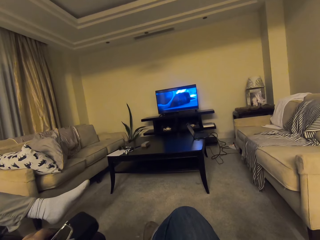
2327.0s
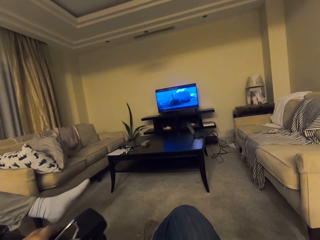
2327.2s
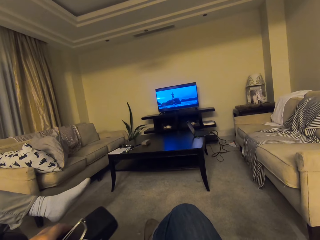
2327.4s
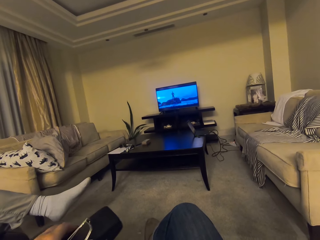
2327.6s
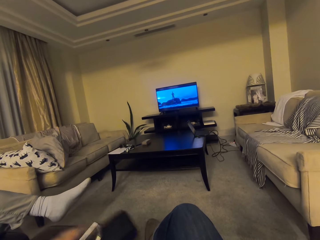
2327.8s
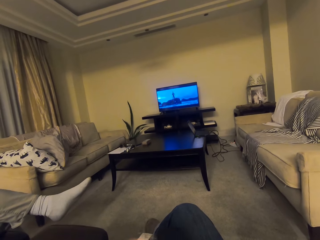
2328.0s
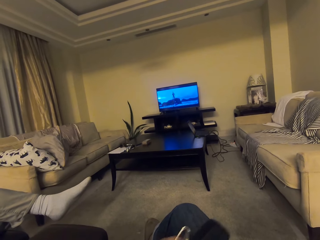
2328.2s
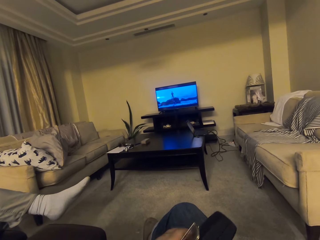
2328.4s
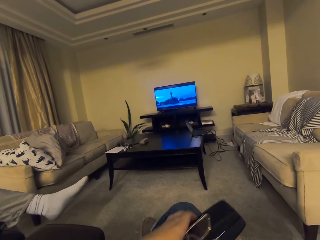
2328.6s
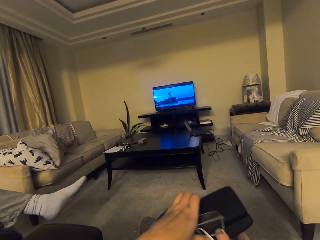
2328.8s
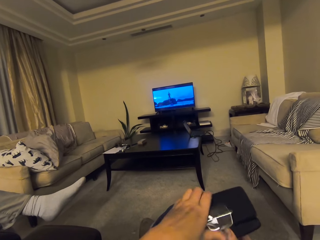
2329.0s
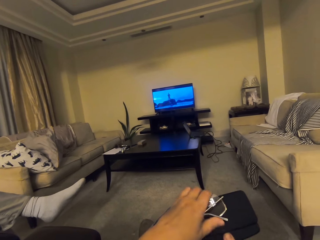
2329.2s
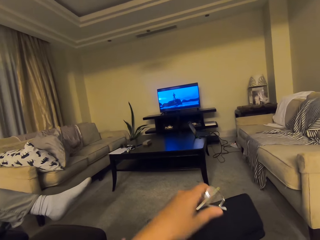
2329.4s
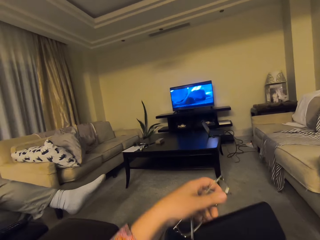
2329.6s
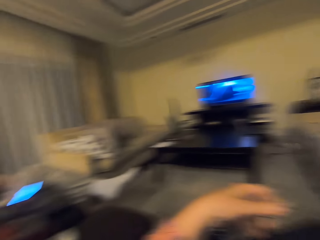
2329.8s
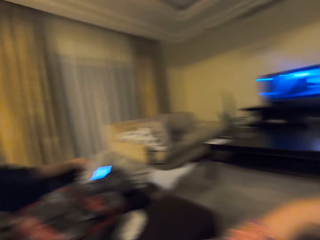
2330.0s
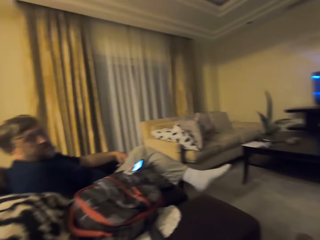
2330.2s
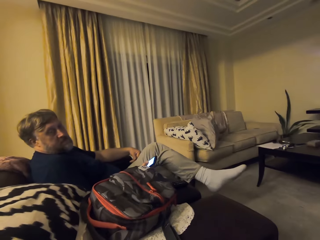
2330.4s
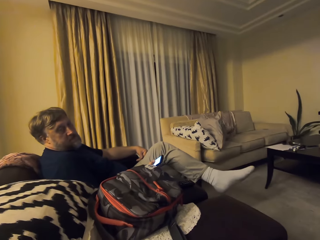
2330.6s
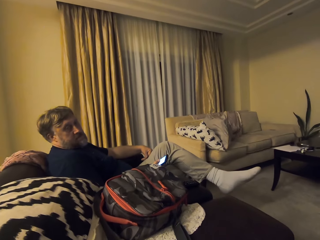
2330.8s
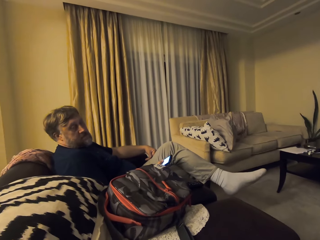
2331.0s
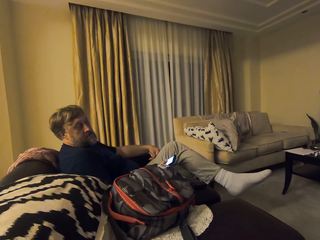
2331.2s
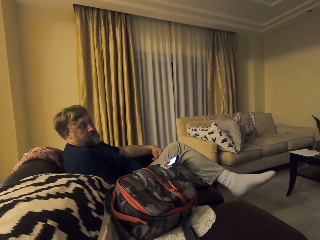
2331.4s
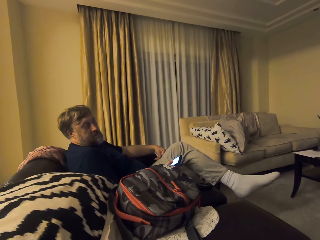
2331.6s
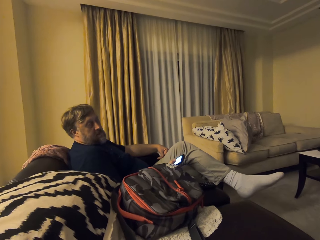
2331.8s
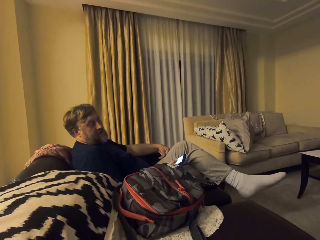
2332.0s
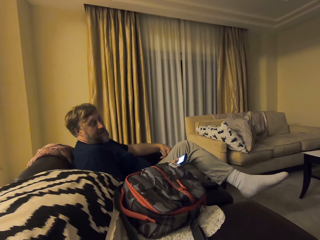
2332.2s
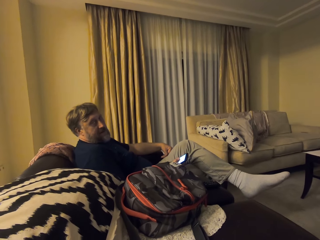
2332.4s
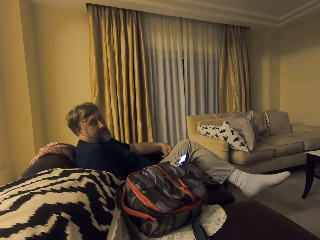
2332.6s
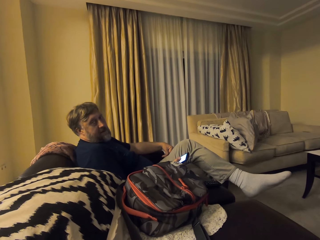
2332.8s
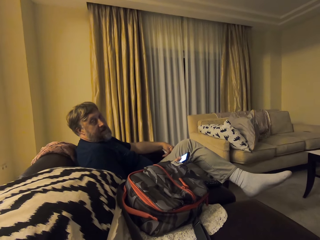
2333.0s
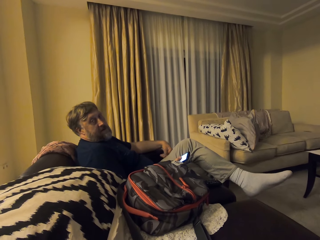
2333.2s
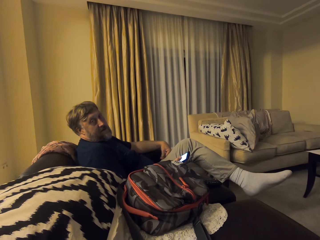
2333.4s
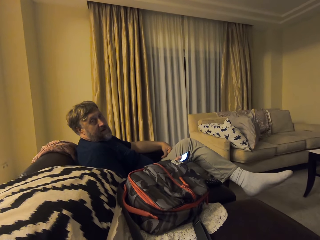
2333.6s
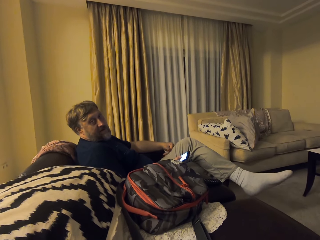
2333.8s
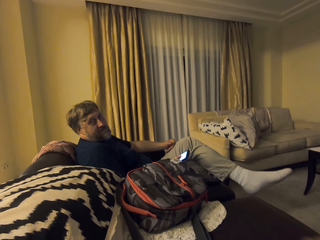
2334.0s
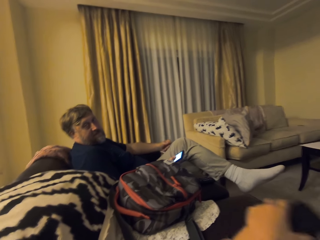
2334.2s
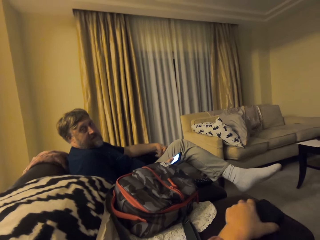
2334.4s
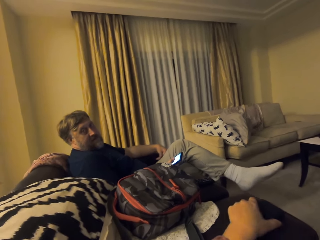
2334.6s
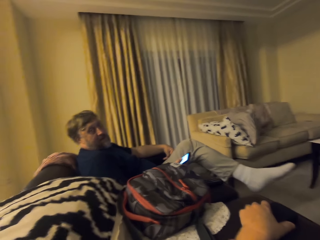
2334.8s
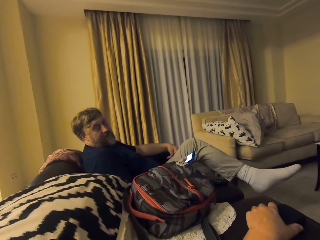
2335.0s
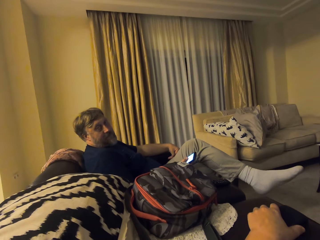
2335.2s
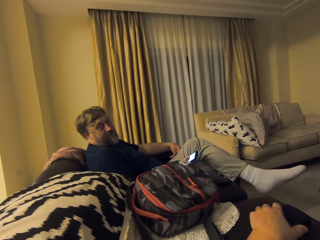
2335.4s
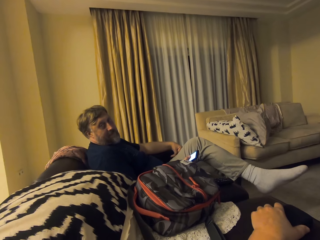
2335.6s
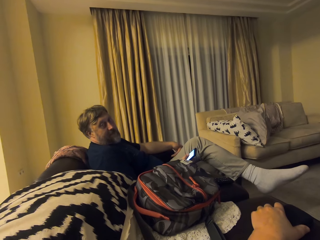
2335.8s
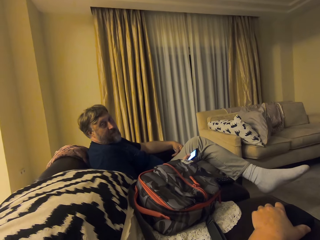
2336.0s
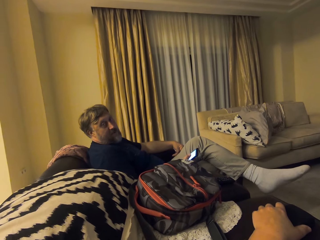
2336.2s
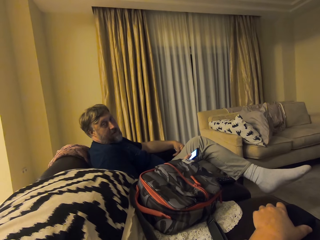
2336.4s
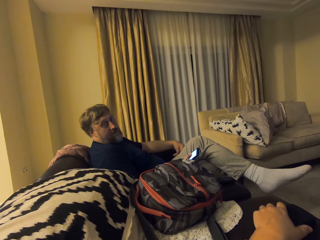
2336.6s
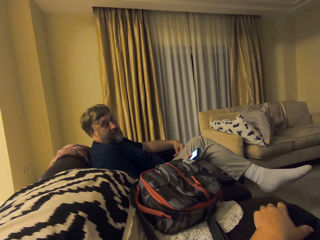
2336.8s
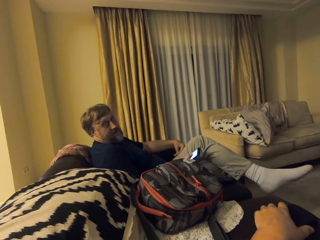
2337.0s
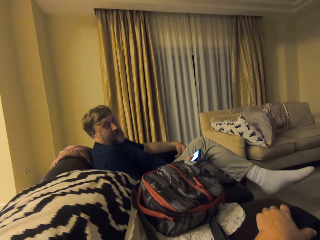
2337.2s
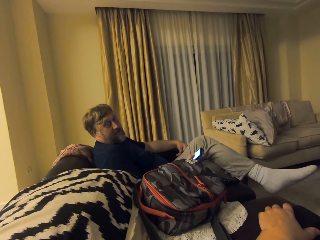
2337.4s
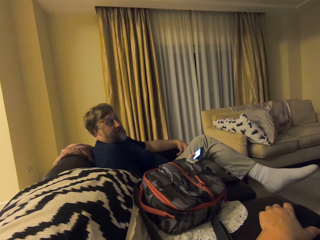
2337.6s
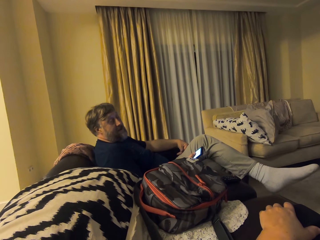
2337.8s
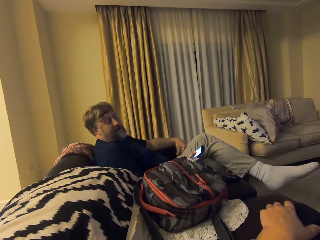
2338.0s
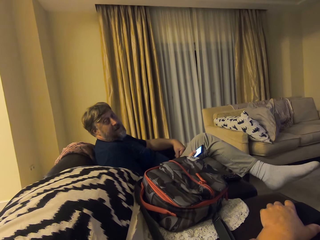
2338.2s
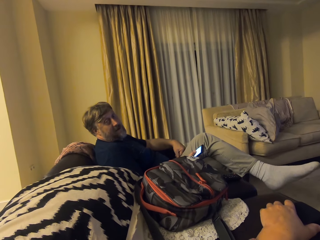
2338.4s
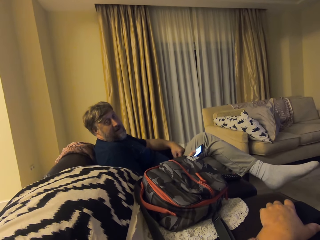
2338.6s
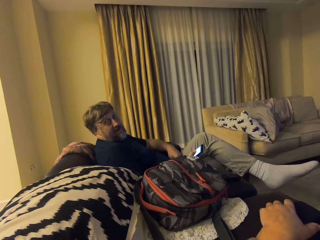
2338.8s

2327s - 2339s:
The camera wearer places a phone on the thighs. They put the eyeglasses in a case. They turn around. A man interacts with the camera wearer. The camera wearer places the case on the sofa.

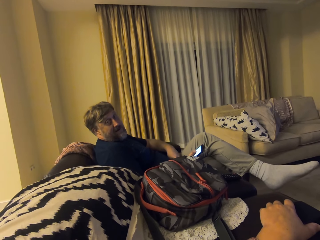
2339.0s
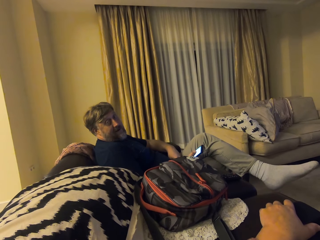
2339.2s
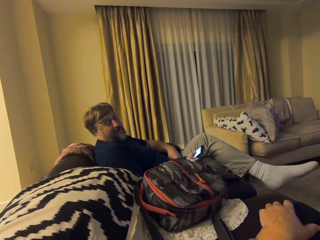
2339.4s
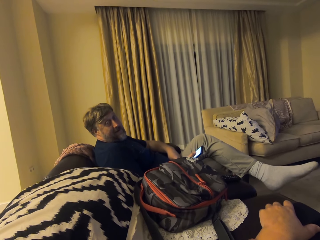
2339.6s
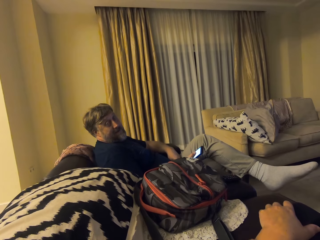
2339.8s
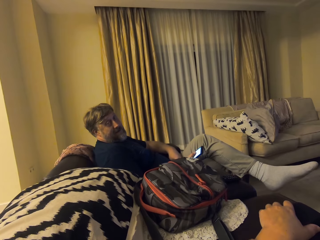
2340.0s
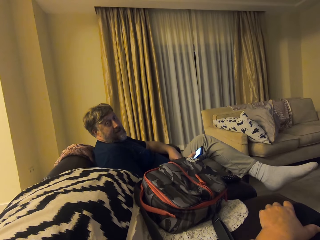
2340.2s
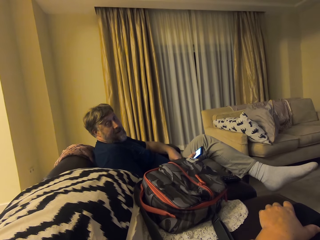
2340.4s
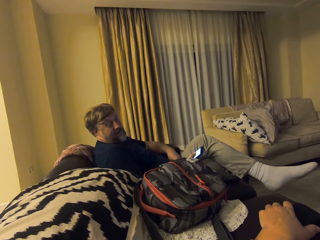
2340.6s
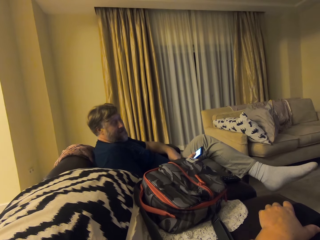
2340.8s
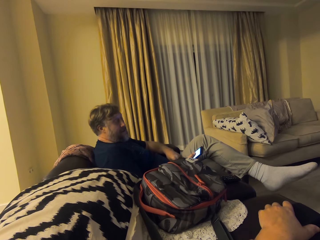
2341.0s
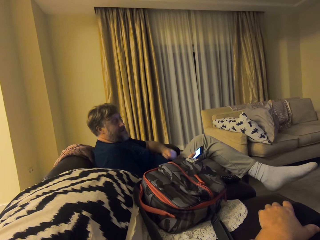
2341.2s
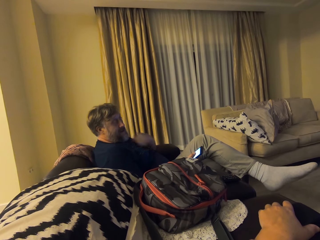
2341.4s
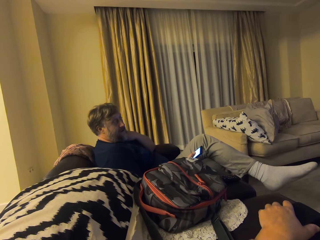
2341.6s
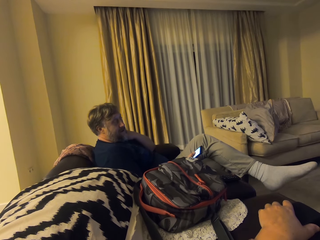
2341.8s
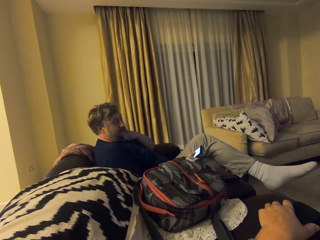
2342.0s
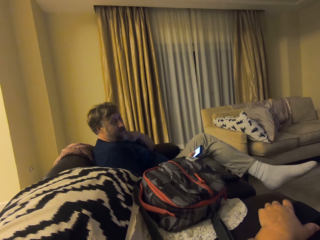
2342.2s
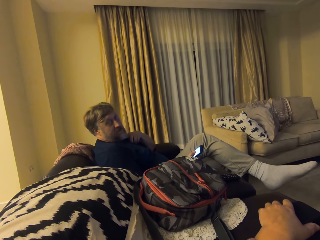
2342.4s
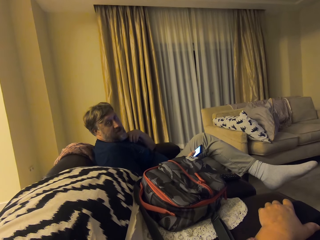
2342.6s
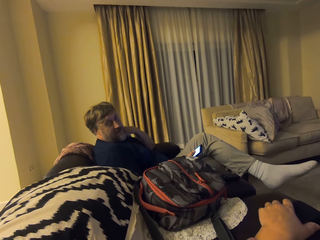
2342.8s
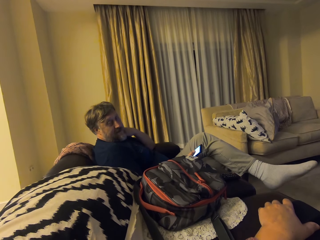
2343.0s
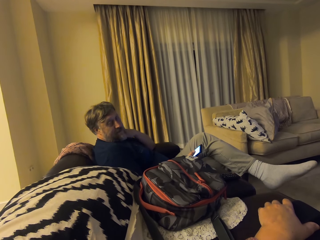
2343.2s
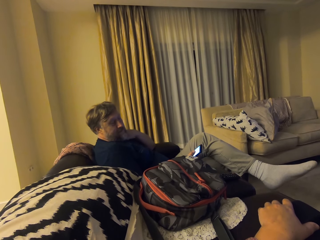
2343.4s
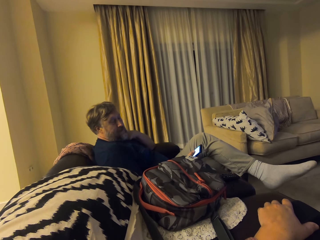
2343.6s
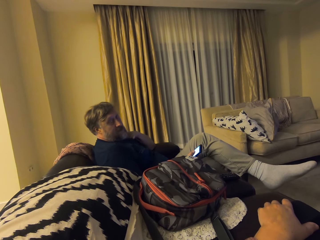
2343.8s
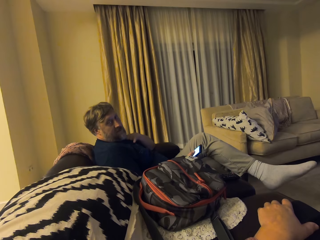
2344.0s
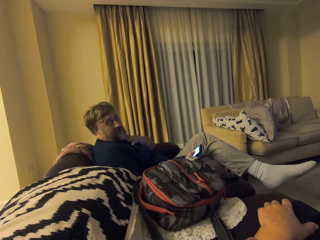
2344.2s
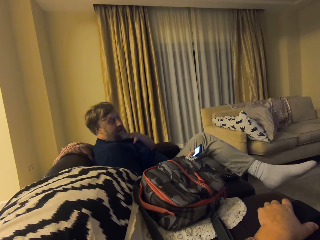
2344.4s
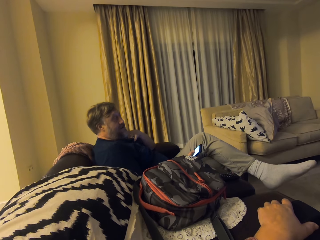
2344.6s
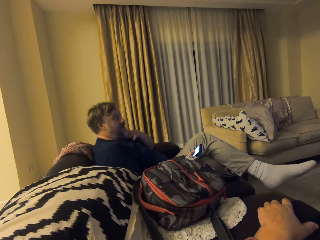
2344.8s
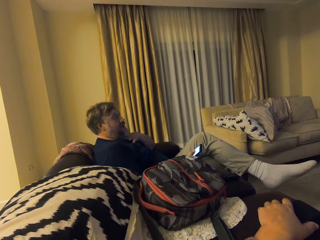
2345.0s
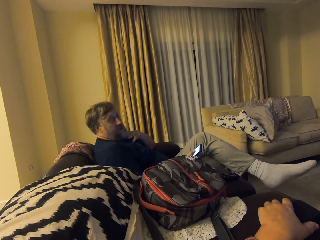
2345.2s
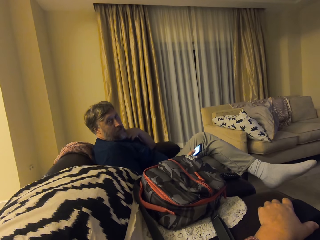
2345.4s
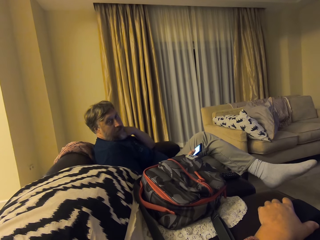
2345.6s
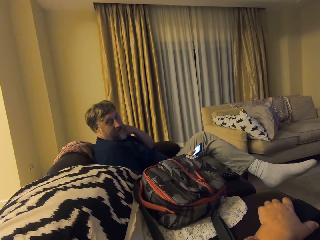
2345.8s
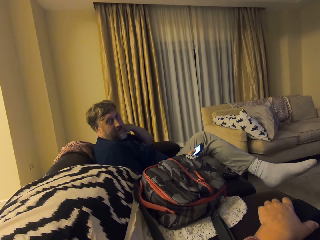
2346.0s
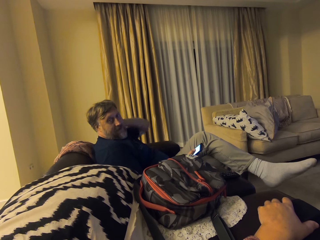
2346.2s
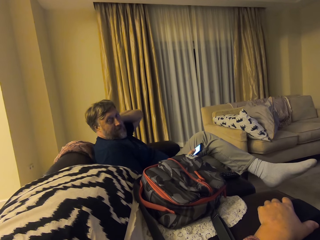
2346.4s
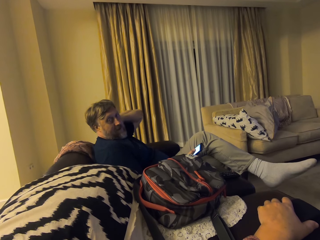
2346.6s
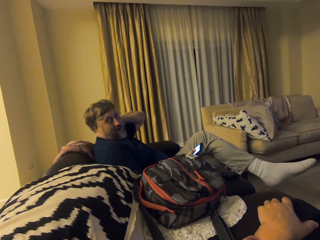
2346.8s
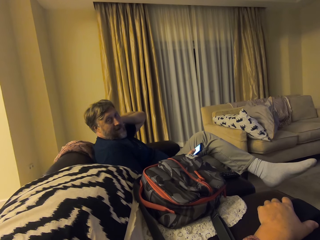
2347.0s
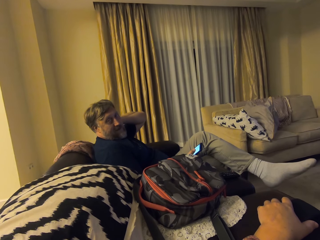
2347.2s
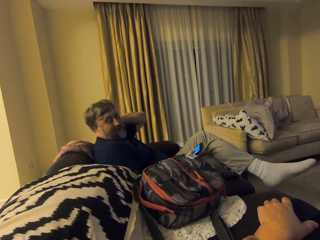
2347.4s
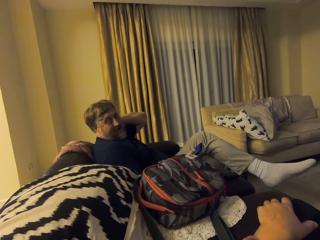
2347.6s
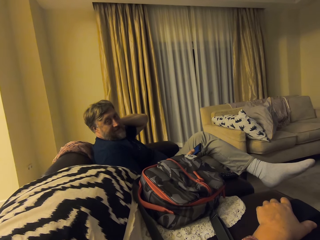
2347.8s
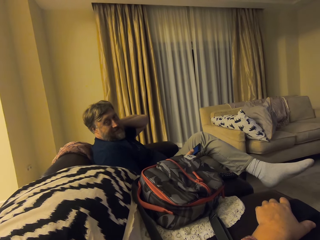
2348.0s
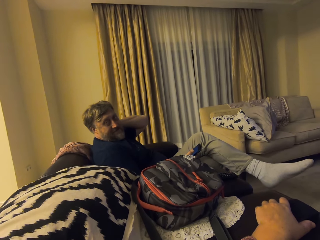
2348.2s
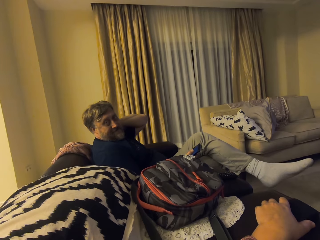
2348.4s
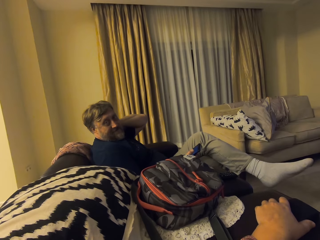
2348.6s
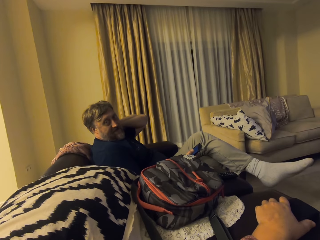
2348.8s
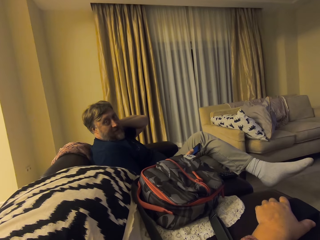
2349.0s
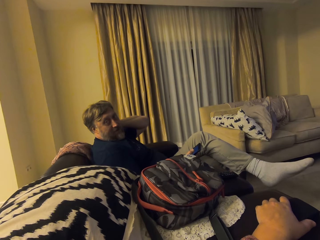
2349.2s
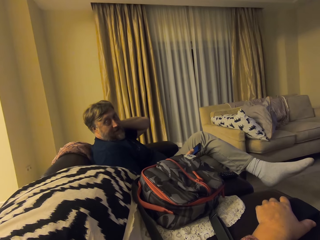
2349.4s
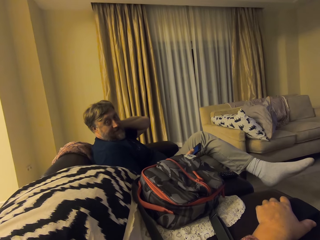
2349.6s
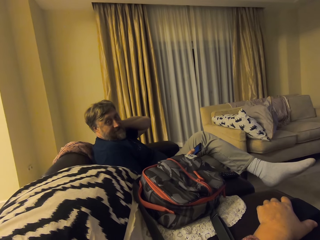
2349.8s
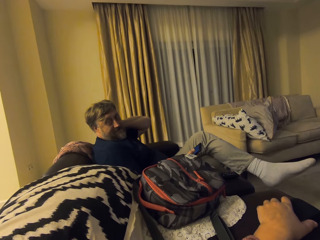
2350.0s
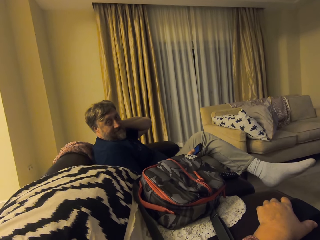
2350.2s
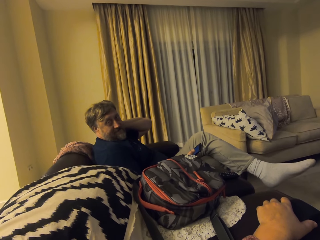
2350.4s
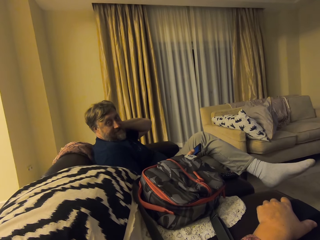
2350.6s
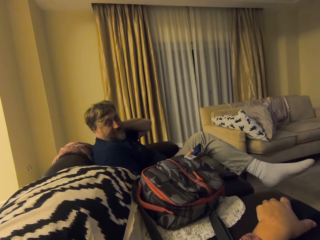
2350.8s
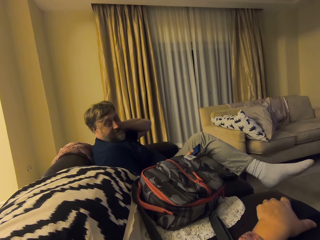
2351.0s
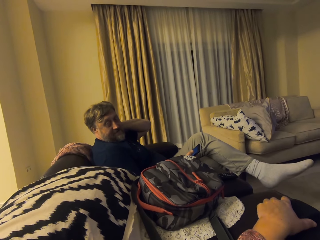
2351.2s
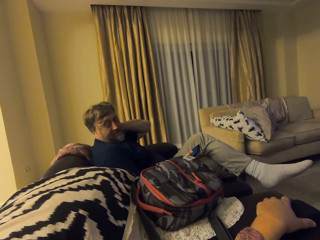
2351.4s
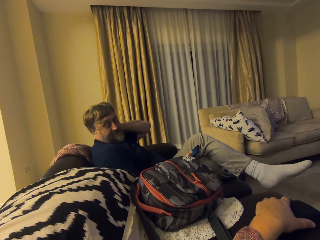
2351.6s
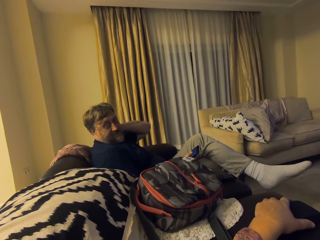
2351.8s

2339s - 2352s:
A person scratches his face.
